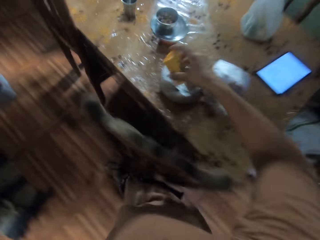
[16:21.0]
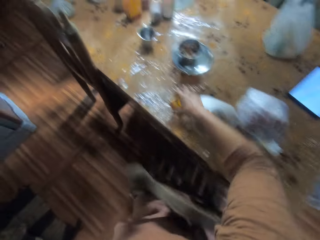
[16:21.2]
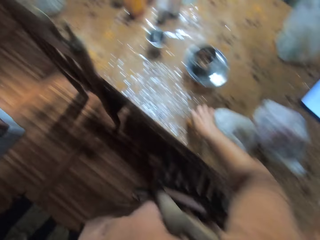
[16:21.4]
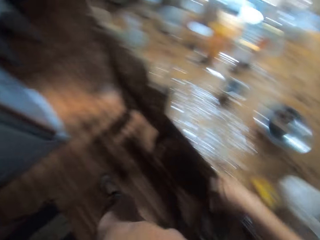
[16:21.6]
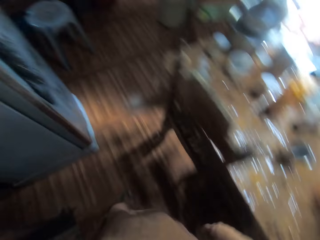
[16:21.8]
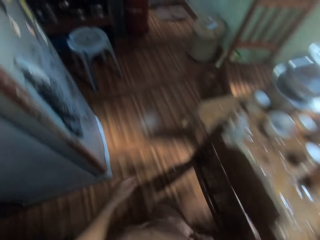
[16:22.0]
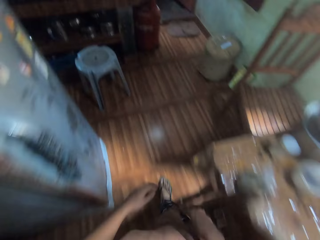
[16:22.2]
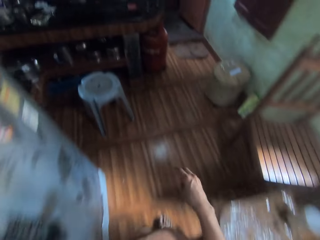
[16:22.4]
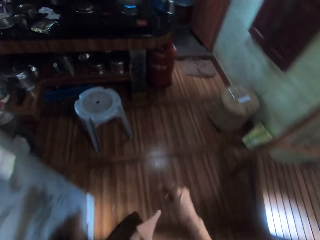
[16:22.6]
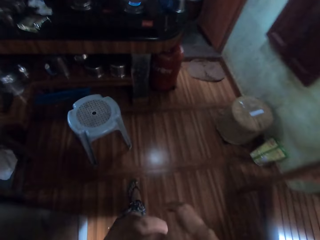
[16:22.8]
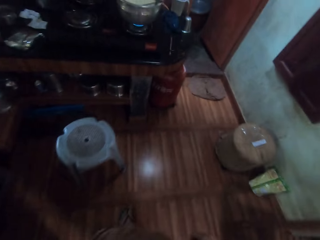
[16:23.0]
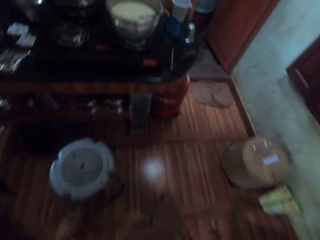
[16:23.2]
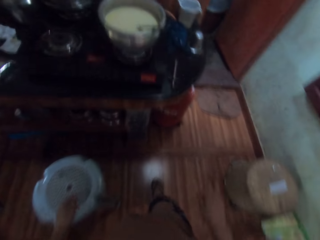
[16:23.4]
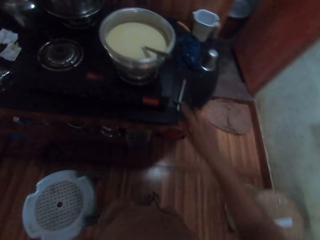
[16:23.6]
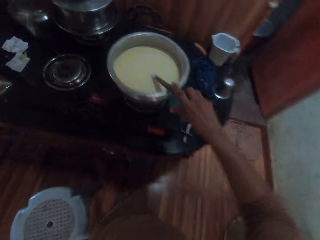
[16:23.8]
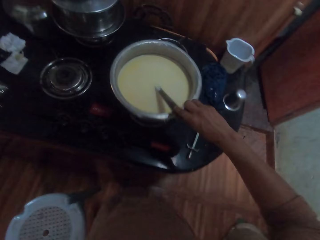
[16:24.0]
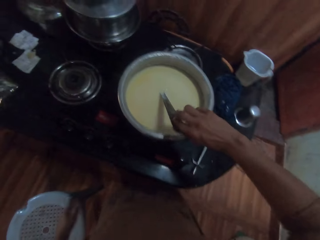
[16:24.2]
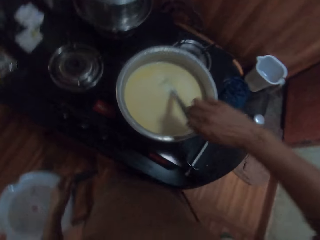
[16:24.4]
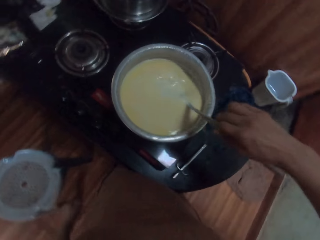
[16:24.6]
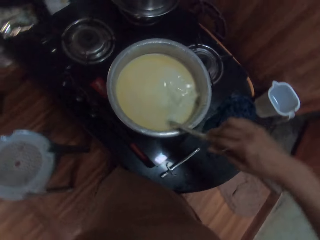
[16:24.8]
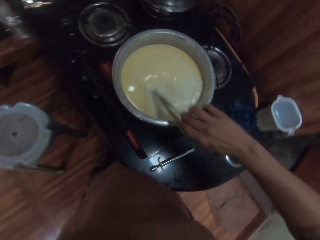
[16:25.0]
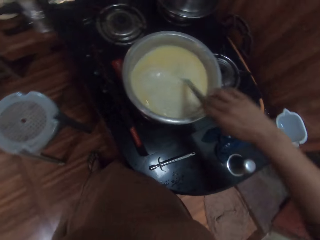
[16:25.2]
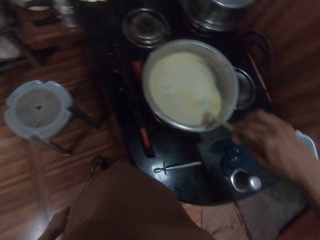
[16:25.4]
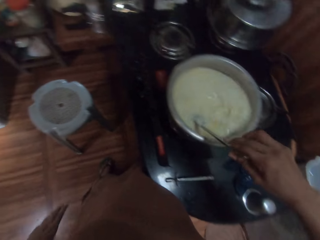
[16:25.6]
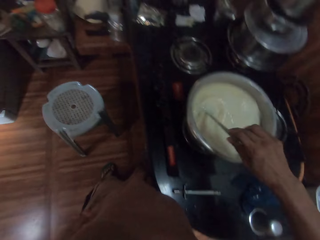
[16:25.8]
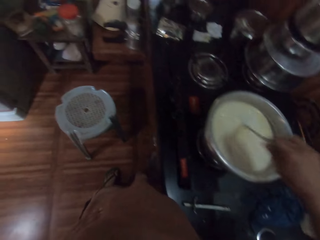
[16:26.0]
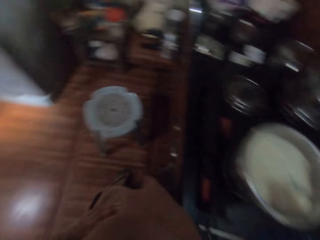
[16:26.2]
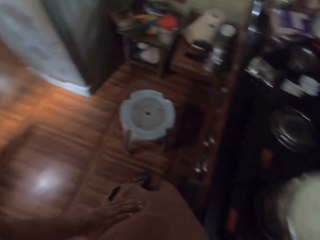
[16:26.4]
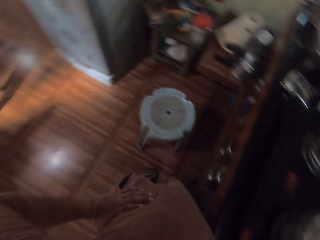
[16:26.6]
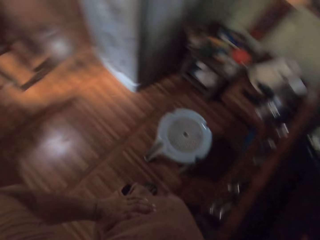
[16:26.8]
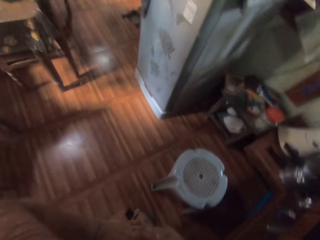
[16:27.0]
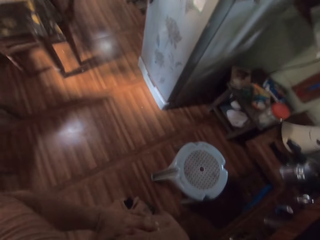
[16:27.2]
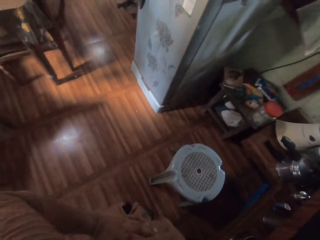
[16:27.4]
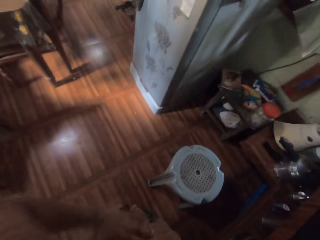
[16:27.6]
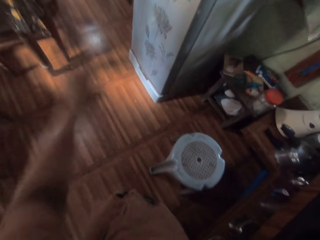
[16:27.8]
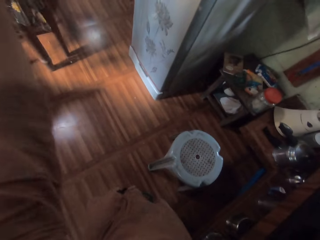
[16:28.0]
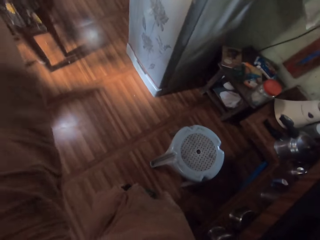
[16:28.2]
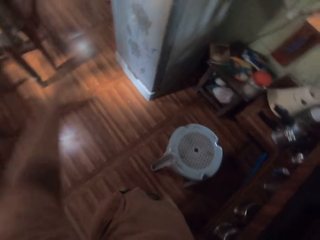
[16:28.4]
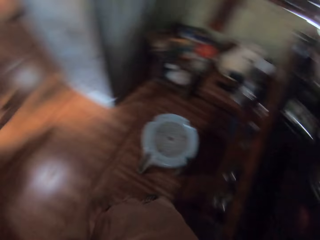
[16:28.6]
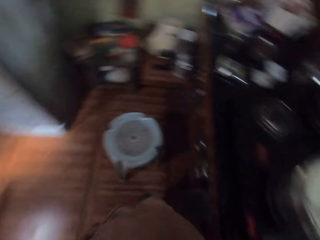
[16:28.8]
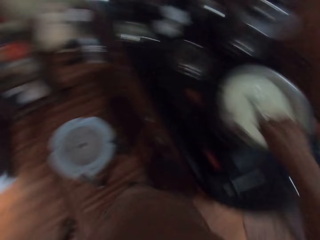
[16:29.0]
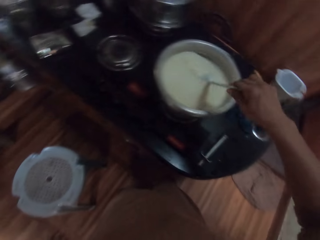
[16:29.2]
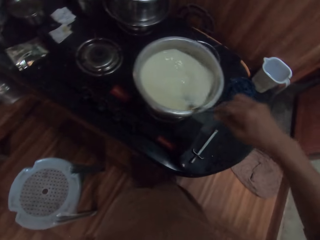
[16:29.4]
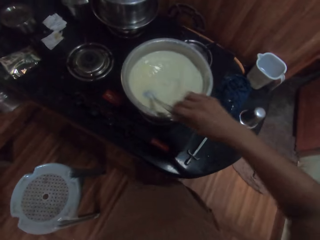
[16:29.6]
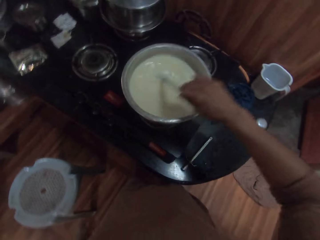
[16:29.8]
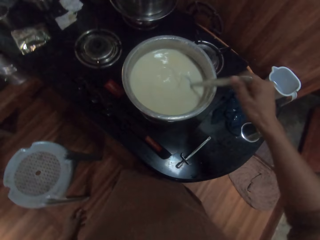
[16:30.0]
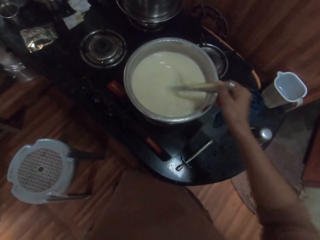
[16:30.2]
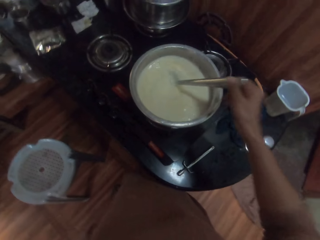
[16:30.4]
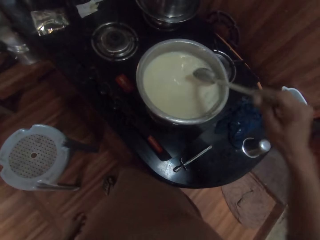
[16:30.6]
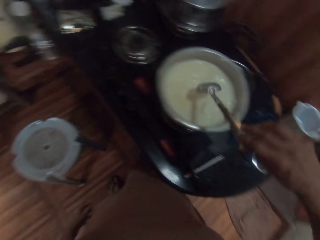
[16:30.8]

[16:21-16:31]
The camera wearer places the box in her right hand on the table. She walks towards the kitchen. She picks the spoon in the pot on the cooker with her right hand. She stirs the custard in the pot with the spoon in her right hand.

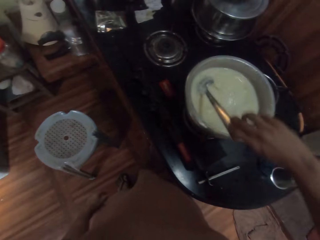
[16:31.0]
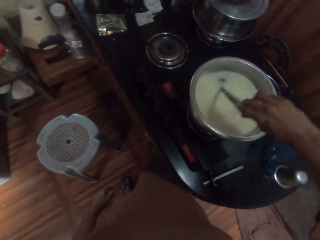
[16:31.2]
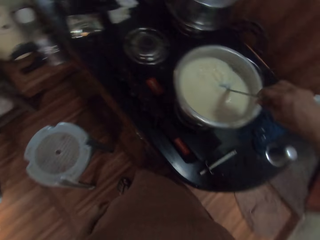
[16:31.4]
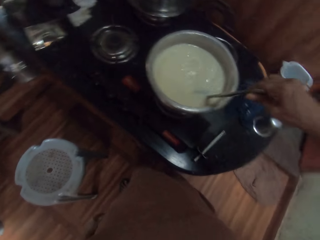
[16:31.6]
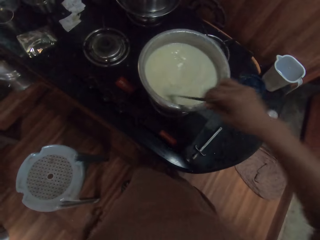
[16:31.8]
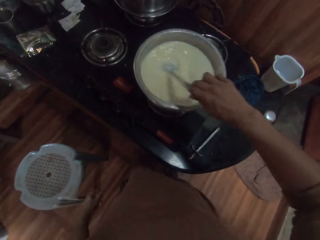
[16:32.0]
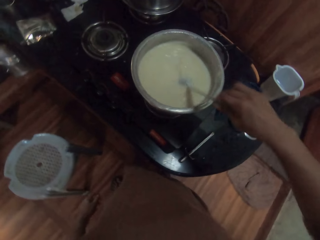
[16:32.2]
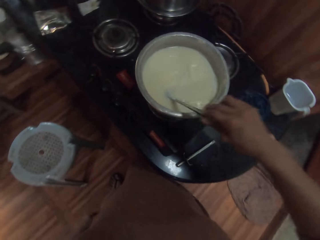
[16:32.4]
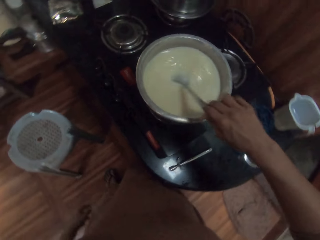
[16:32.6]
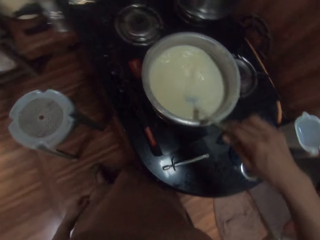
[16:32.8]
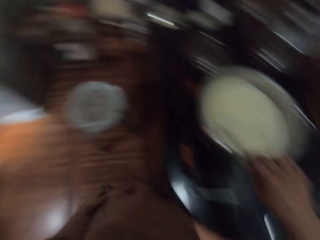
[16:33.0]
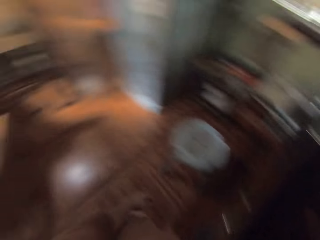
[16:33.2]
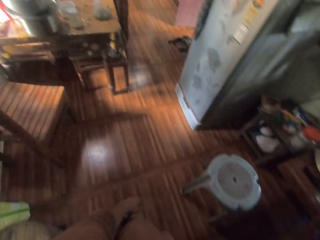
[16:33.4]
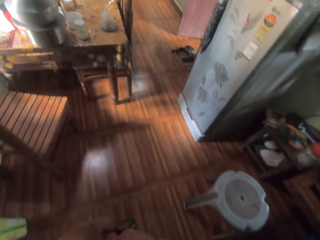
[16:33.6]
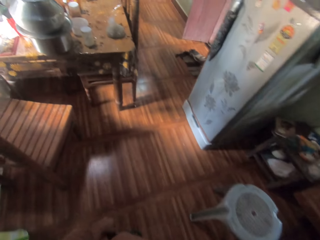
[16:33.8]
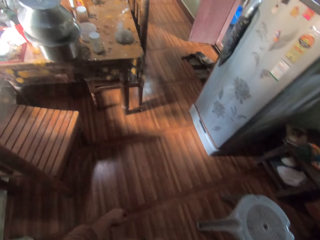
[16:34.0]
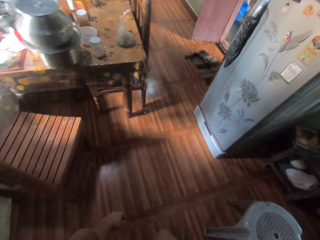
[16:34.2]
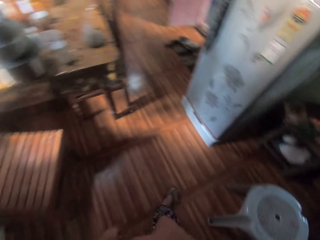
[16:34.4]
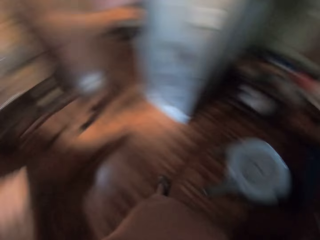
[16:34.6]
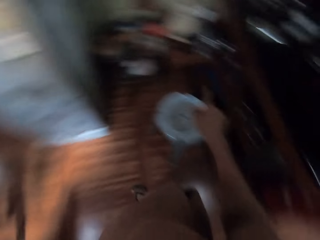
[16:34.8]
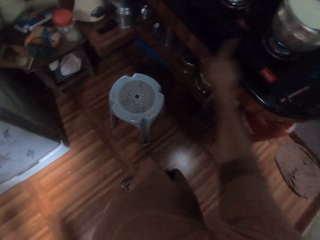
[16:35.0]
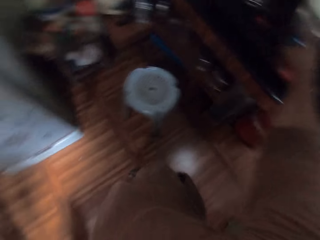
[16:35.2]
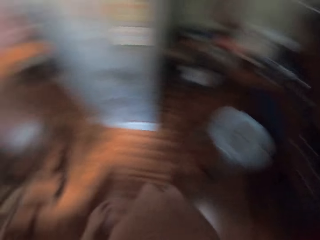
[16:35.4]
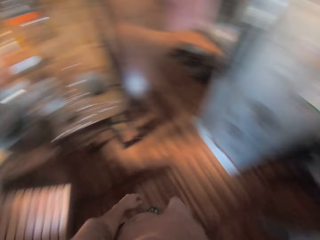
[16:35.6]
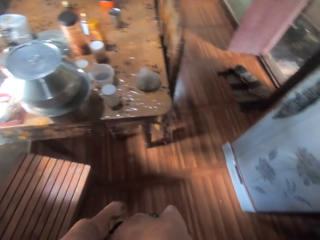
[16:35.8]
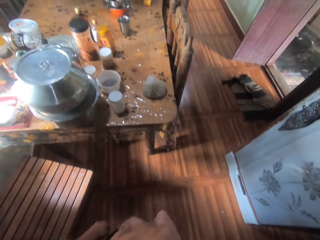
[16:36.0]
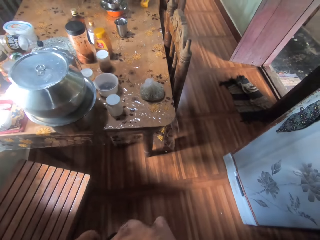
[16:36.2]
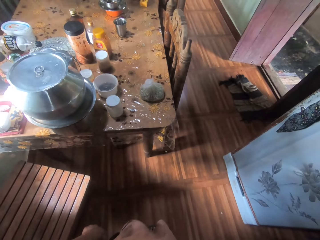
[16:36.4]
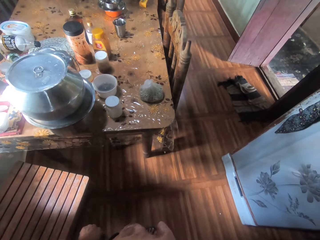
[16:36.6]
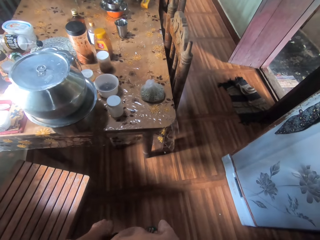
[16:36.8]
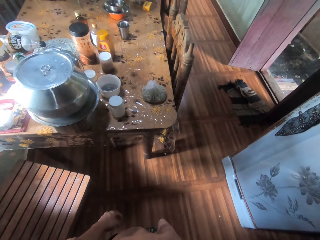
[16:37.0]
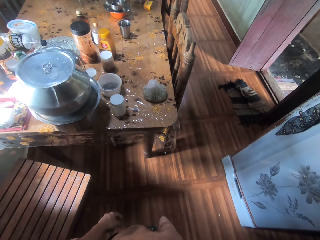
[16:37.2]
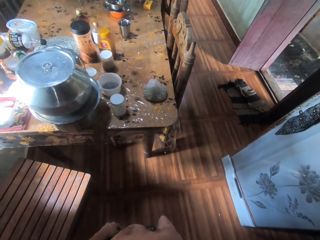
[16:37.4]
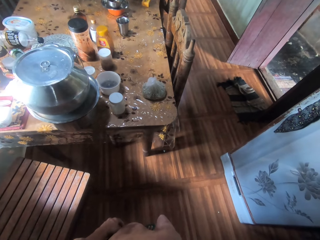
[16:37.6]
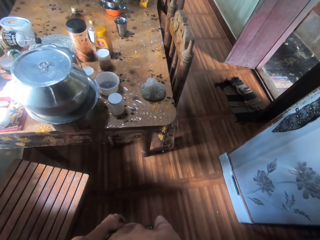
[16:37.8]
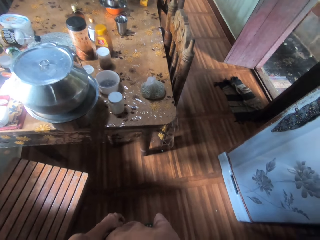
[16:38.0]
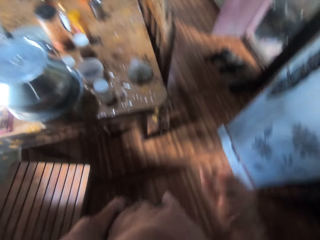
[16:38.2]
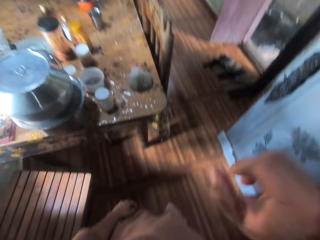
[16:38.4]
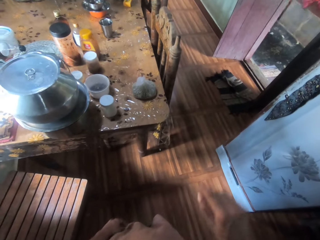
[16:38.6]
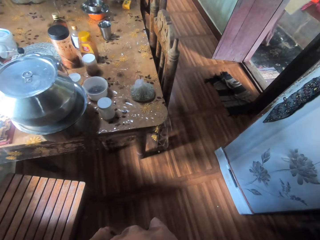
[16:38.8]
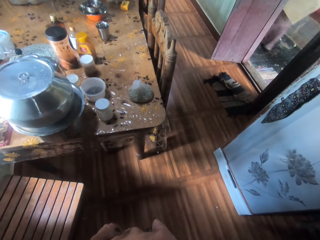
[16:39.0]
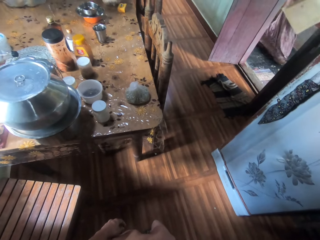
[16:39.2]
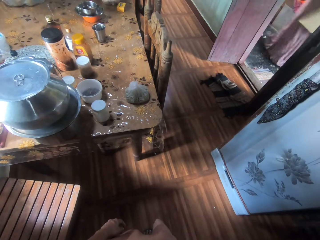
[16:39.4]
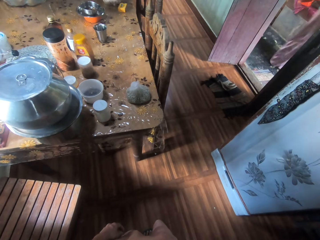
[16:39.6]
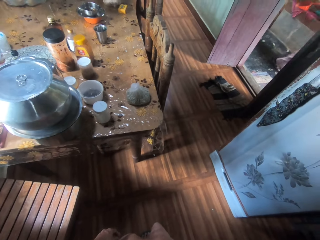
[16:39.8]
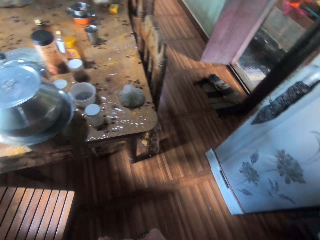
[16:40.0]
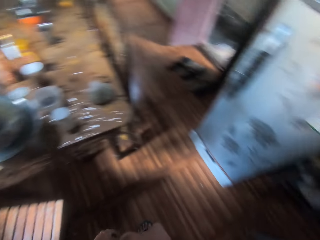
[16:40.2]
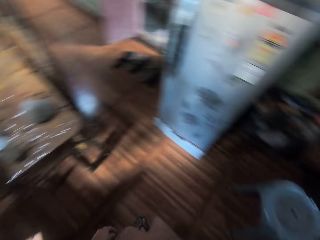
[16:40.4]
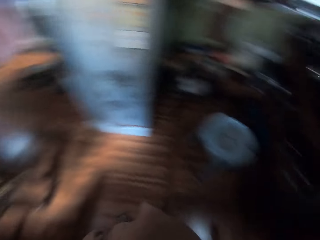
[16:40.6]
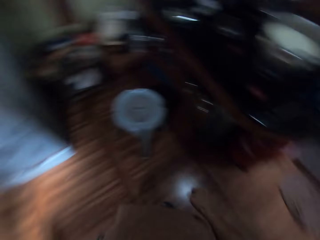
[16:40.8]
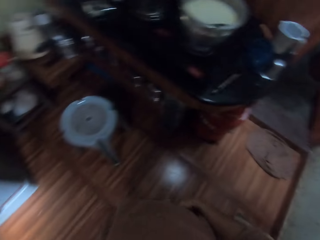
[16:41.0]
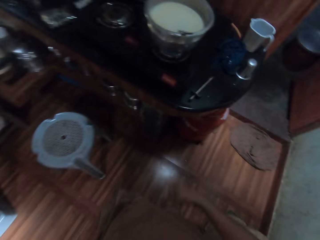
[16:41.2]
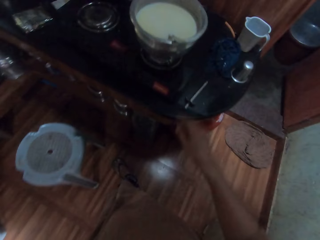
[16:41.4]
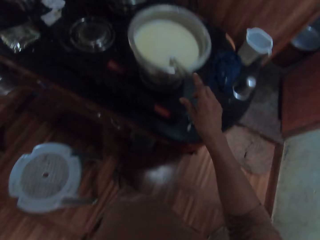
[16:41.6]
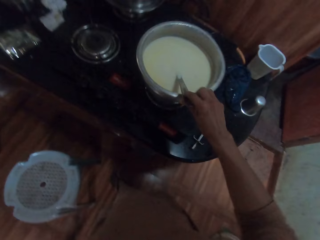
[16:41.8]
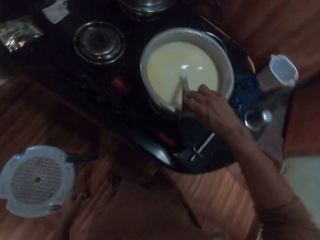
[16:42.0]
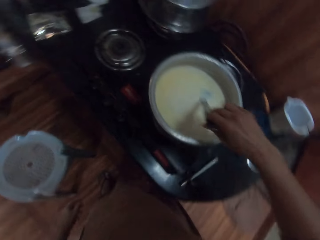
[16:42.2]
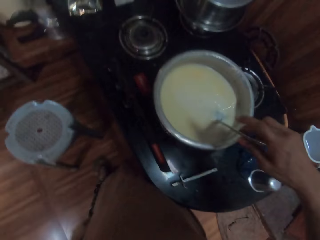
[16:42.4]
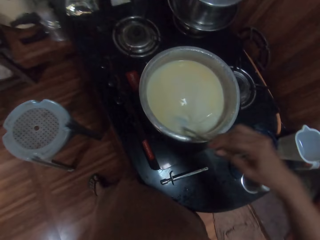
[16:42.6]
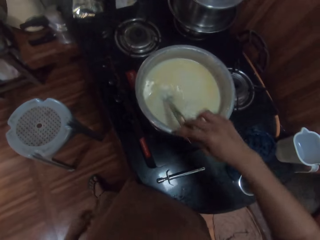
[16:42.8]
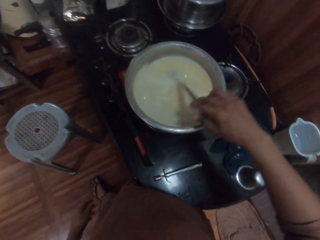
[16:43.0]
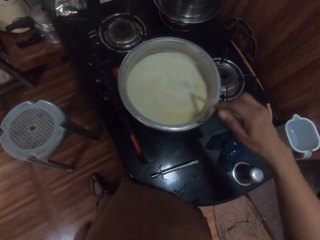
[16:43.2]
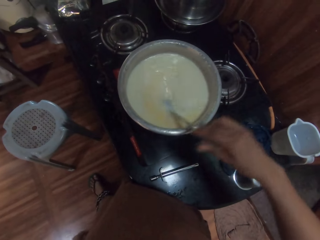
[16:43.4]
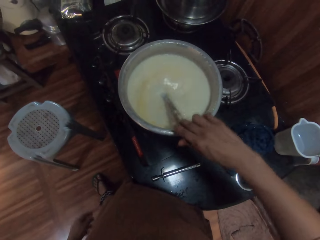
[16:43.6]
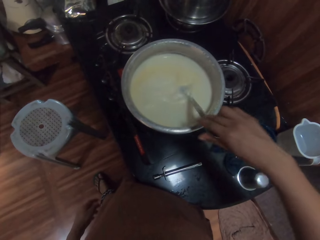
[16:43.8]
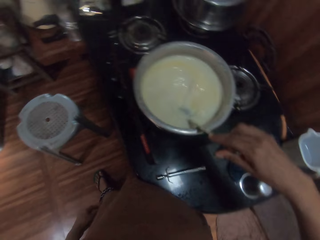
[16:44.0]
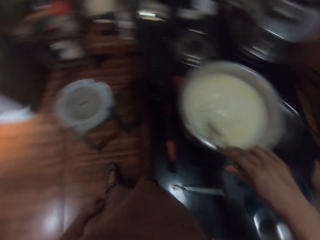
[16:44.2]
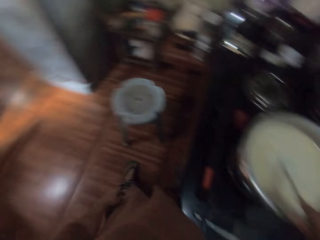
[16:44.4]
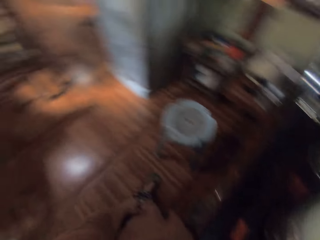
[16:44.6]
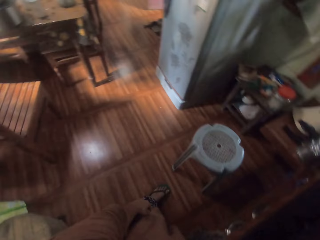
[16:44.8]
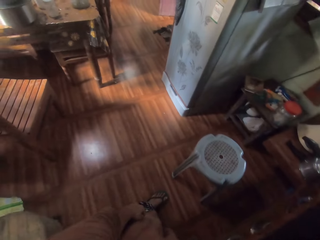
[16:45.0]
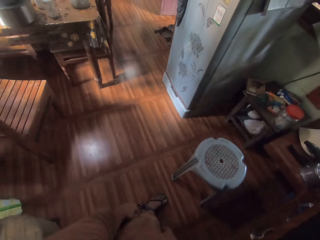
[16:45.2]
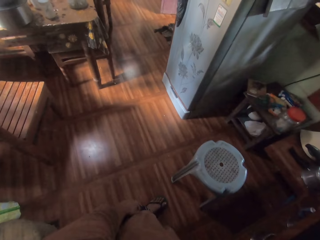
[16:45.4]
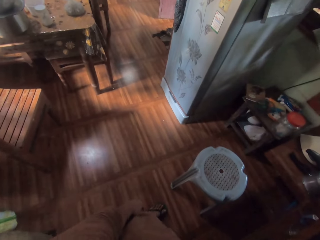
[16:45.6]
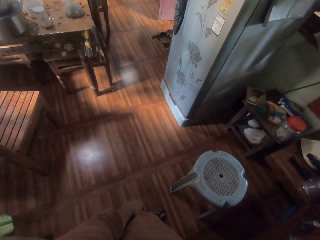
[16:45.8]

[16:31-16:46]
The camera wearer talks to a person. The person talks to the camera wearer. The camera wearer picks the spoon in the pot on the cooker with her right hand. She stirs the custard in the pot with the spoon in her right hand. She talks to the person.
